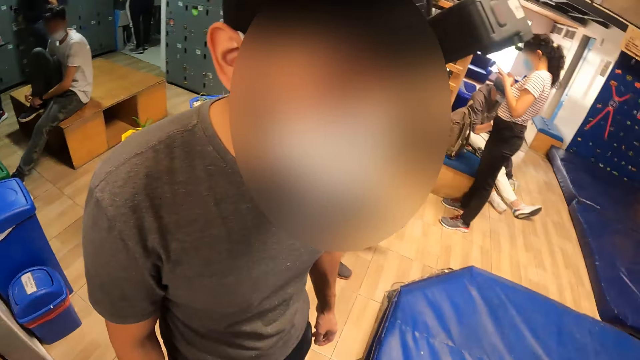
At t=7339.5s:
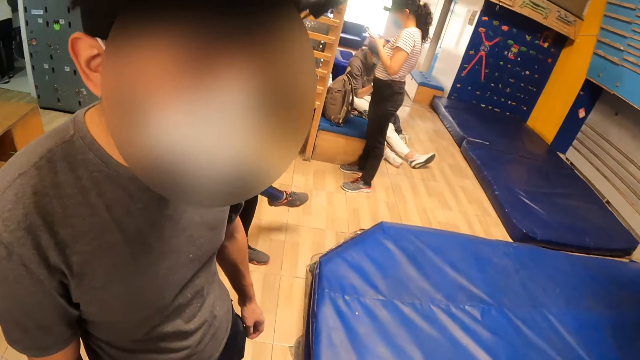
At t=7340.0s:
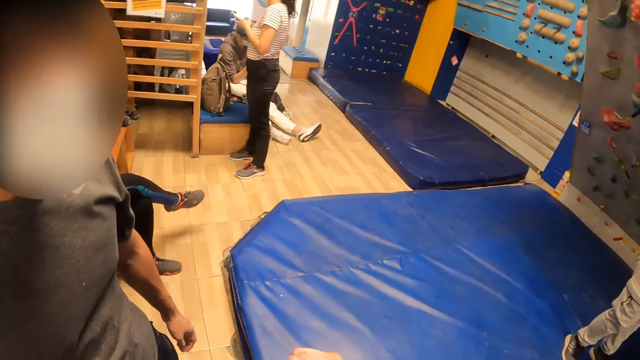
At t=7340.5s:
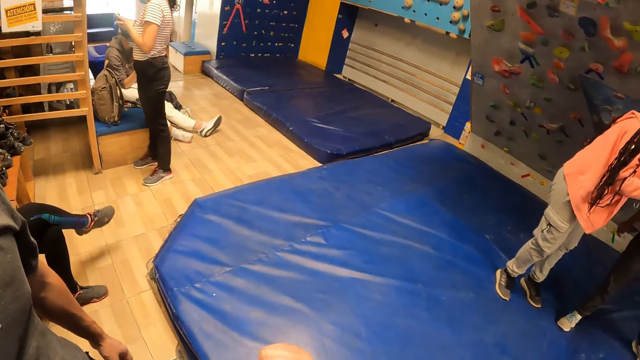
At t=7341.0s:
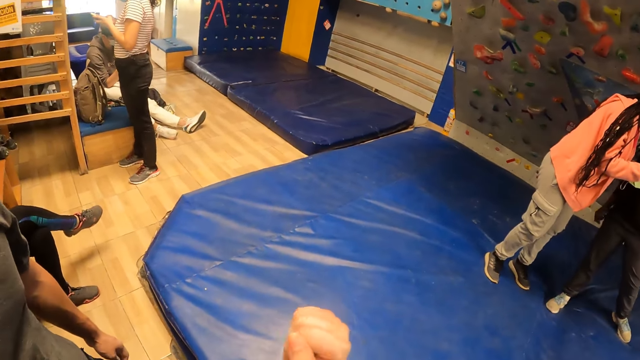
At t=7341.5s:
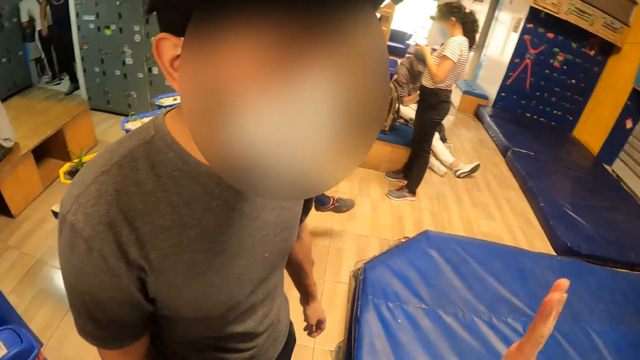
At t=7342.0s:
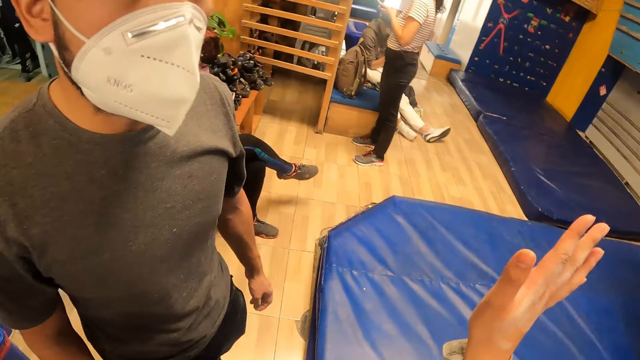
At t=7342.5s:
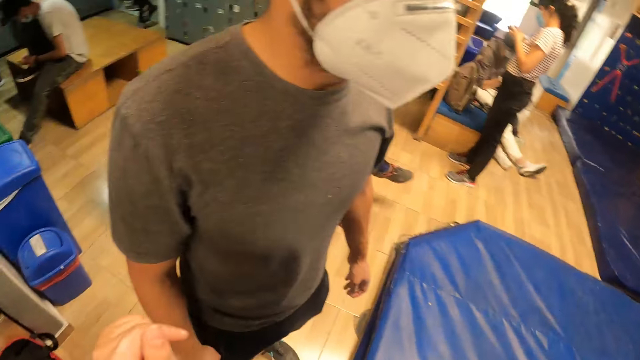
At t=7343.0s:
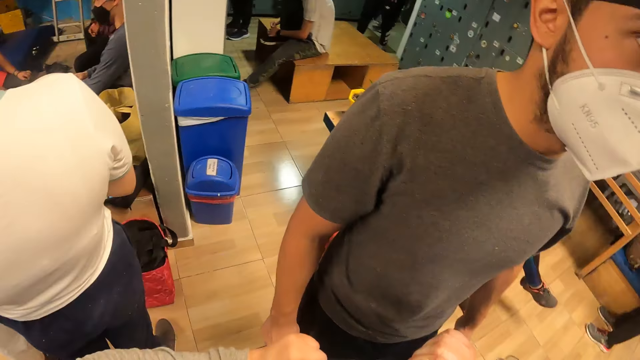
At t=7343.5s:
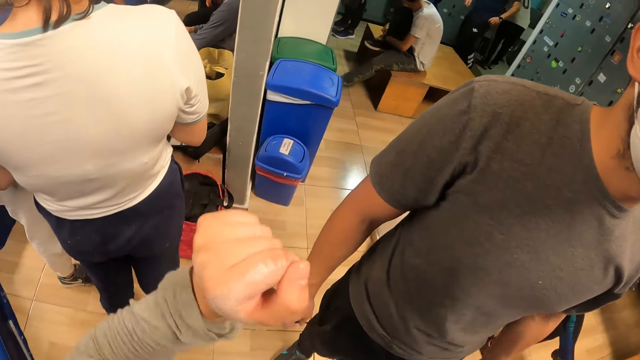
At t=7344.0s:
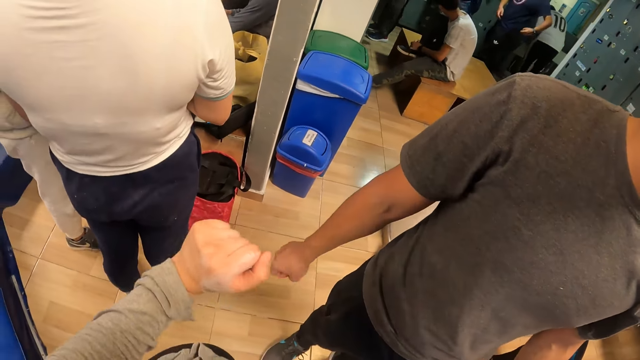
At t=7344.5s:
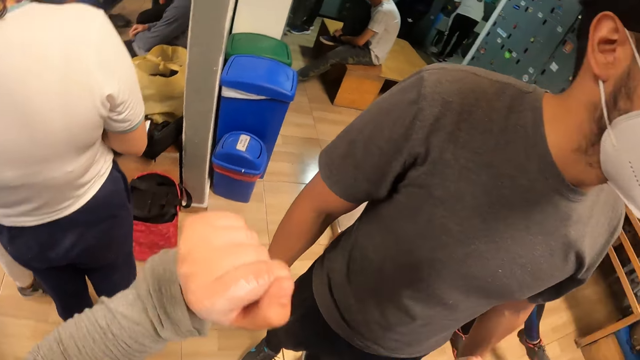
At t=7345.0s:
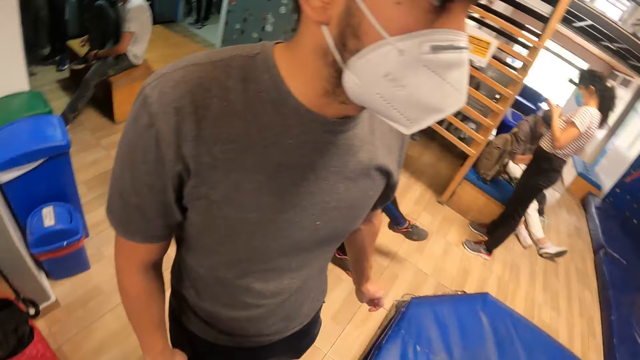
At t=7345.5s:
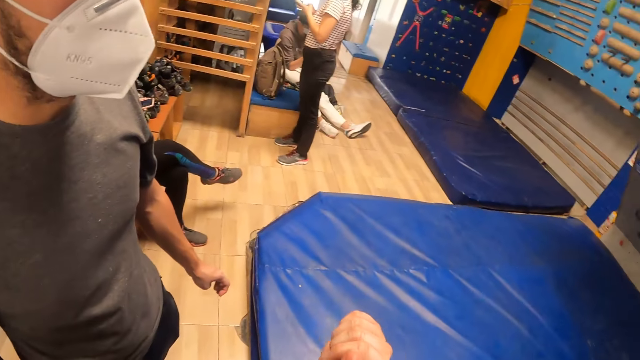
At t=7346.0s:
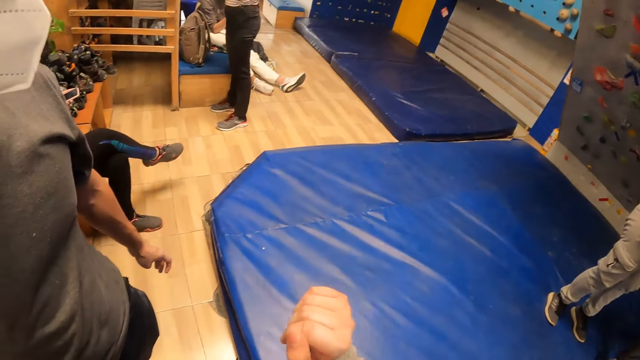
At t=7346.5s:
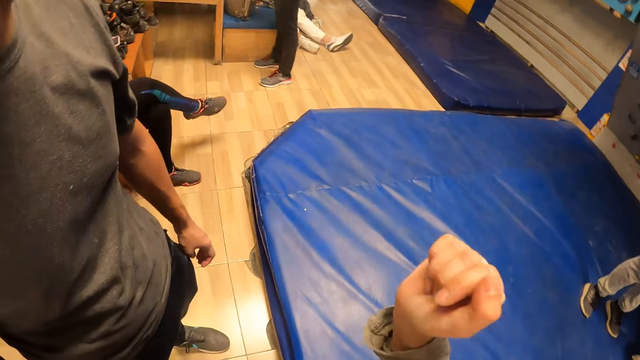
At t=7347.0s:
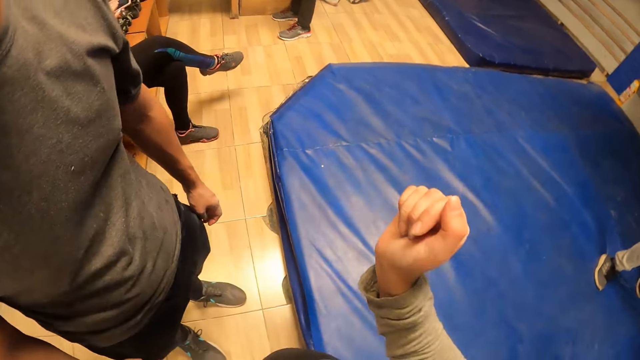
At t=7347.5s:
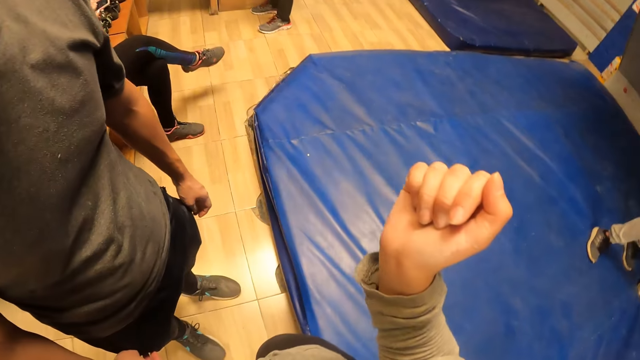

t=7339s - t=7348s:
The camera wearer lifts her hand. She lifts her hand again.

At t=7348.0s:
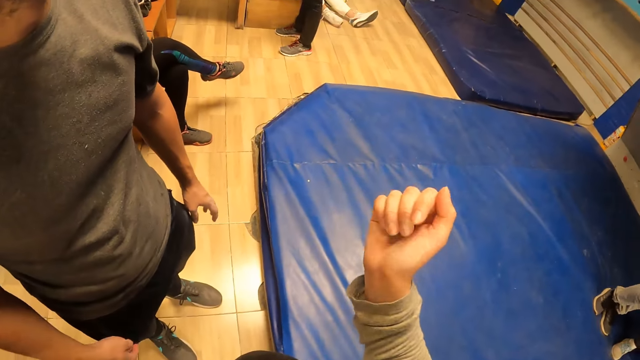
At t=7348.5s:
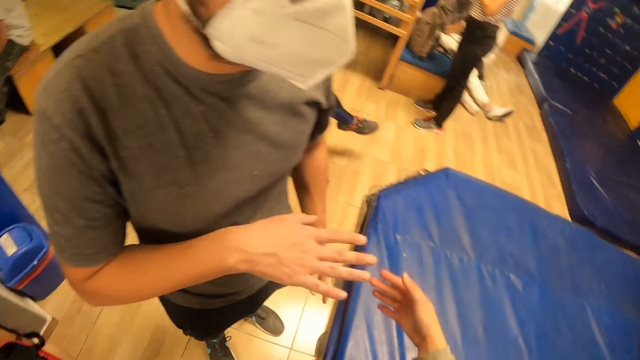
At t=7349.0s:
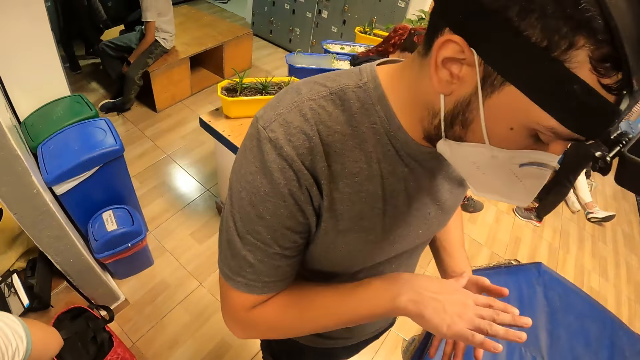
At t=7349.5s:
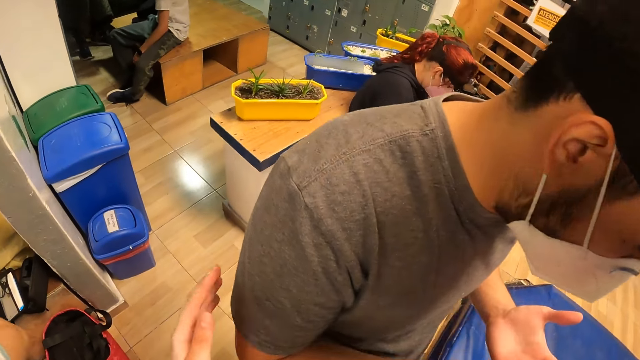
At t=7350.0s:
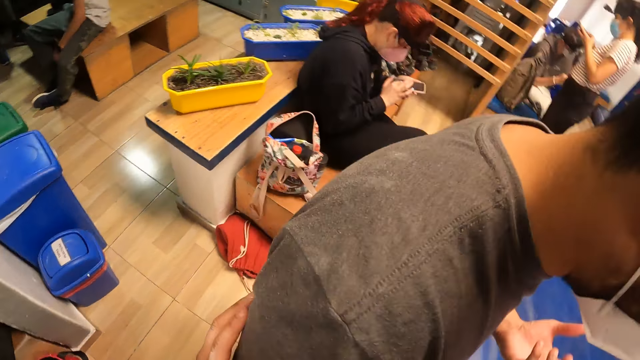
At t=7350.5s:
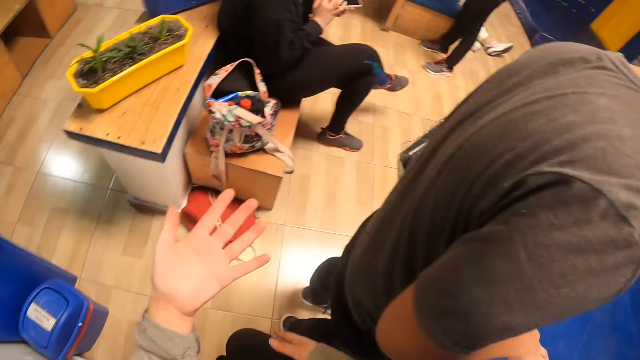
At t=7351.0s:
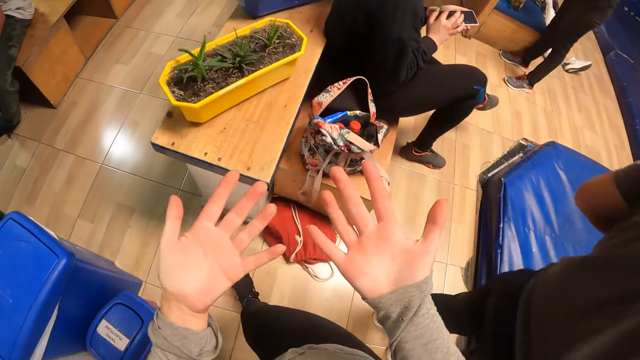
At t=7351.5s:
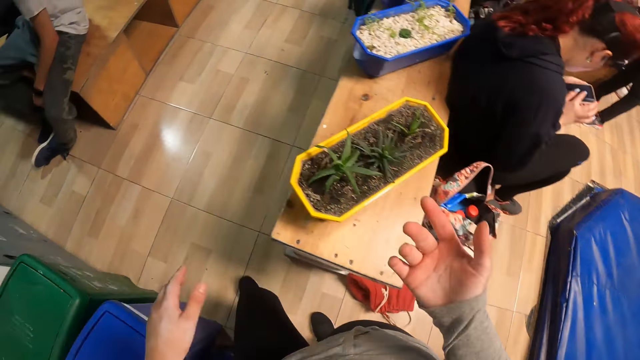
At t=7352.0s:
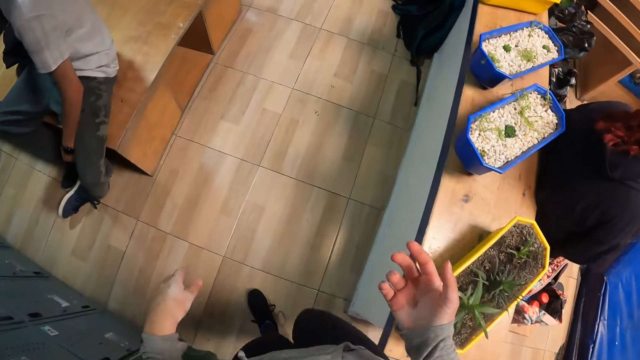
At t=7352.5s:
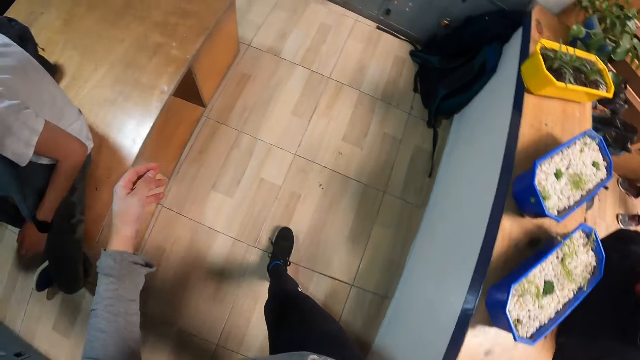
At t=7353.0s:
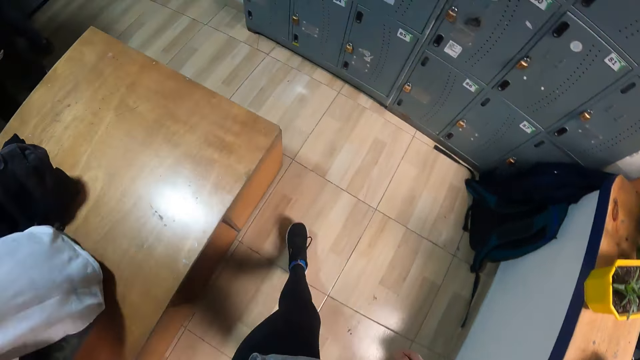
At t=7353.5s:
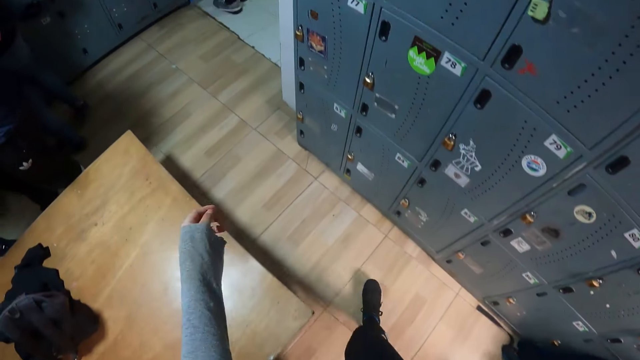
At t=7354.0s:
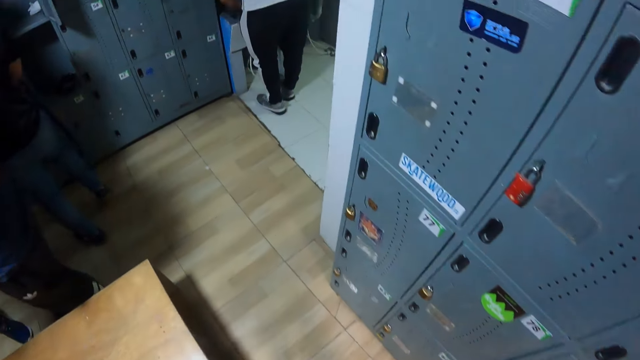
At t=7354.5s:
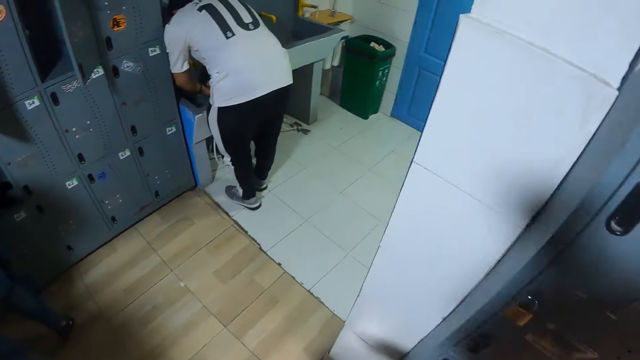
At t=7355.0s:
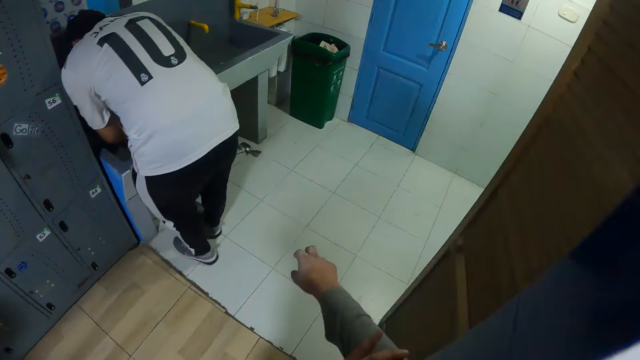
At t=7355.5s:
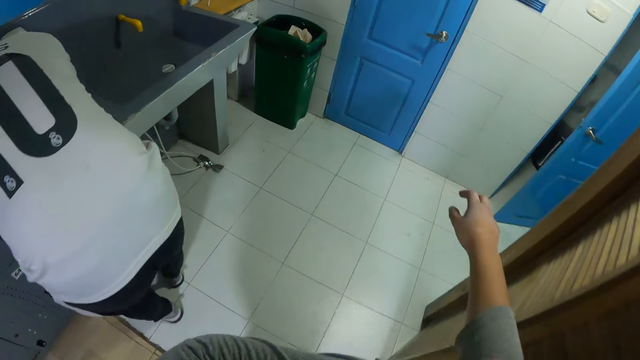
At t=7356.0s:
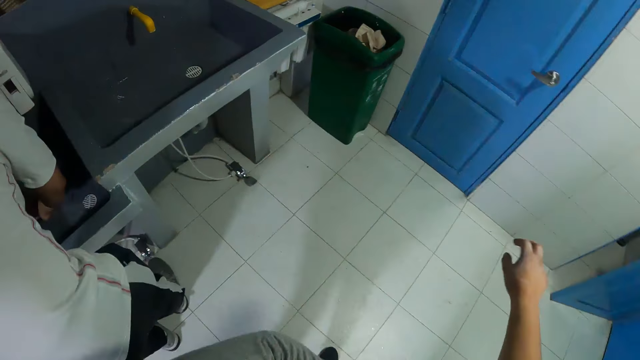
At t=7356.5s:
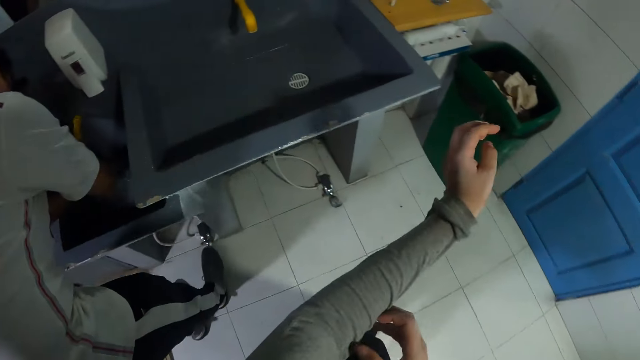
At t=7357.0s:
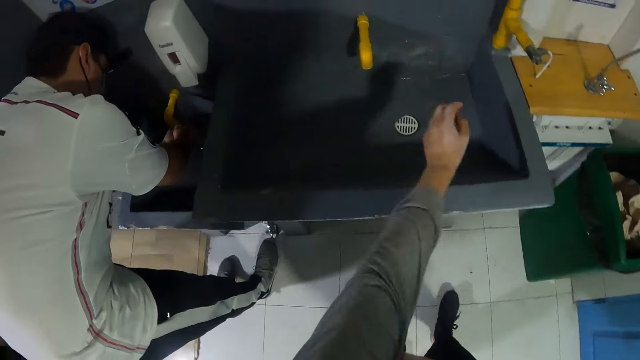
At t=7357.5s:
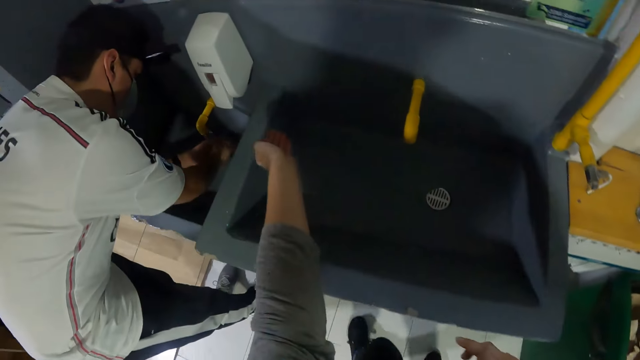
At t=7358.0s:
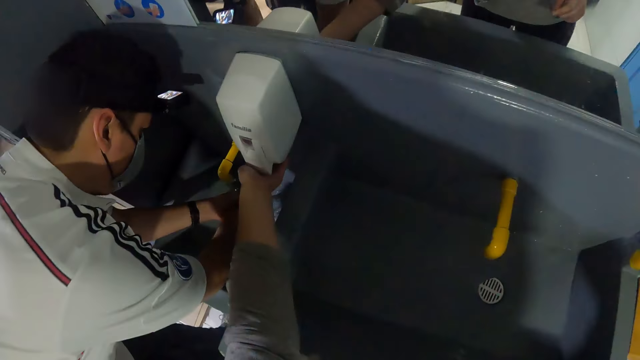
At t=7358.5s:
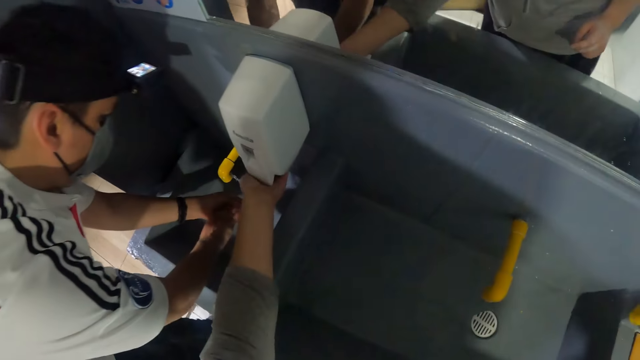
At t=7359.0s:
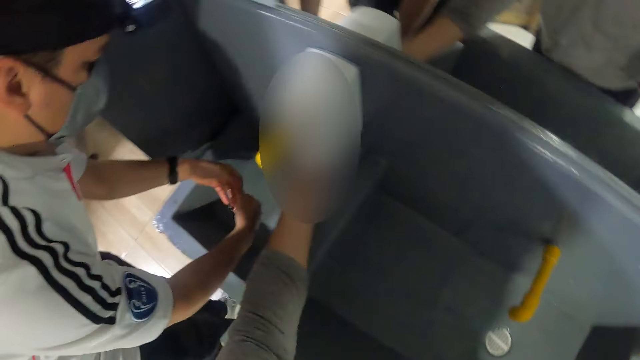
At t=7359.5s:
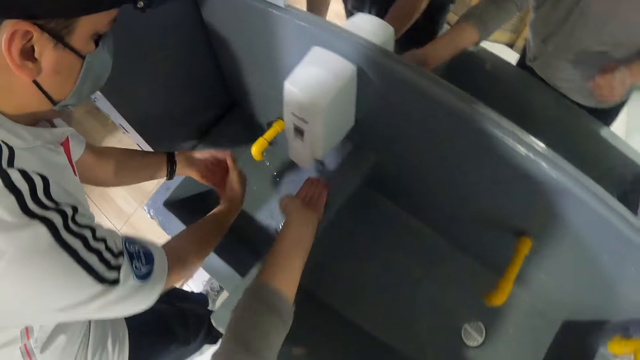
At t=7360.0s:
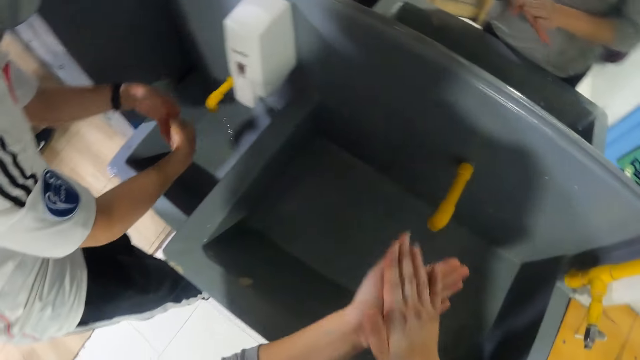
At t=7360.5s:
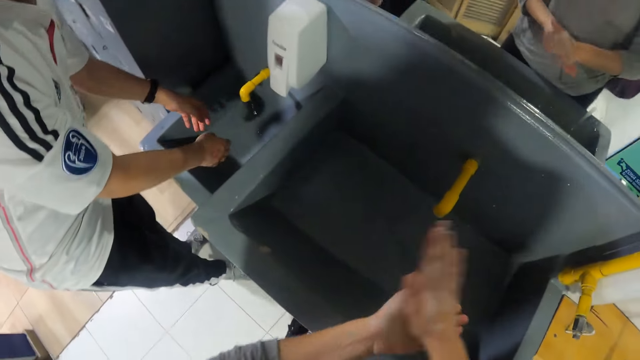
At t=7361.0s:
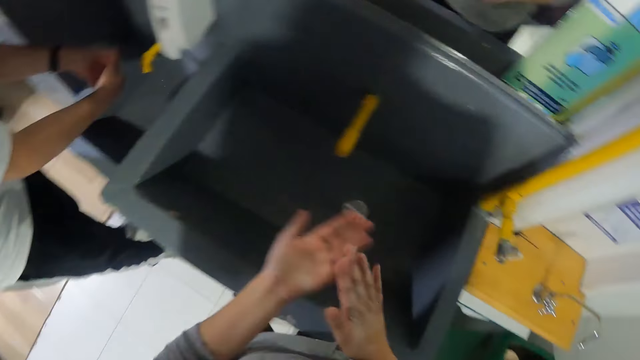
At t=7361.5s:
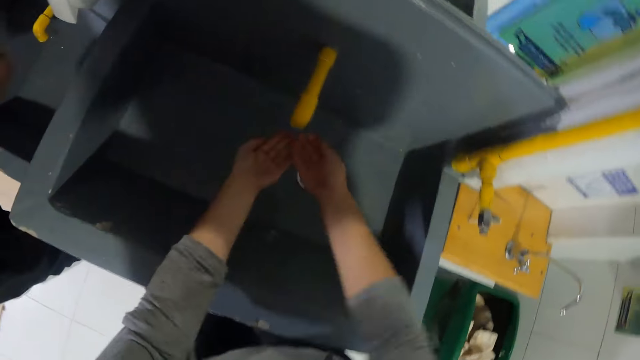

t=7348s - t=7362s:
The camera wearer touches the man with her left hand. She looks at her hands. She walks away from the man and walks towards the tap. She adjusts her shirt with her left hand. She adjusts her shirt with her right hand. Another man washes his hands under the tap water at a sink. The camera wearer pulls up her sleeve. She presses the hand soap box. She puts her left hand under a soap dispenser at the sink. The other man flaps water off his hands. The camera wearer rubs her hands together.
